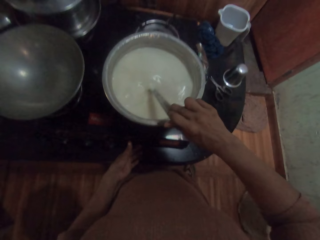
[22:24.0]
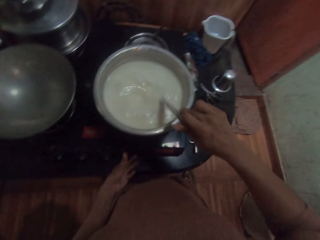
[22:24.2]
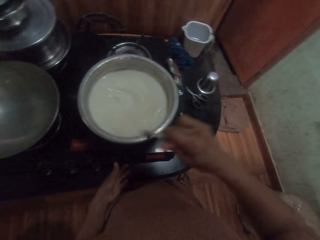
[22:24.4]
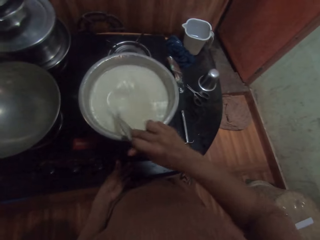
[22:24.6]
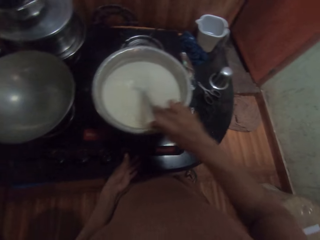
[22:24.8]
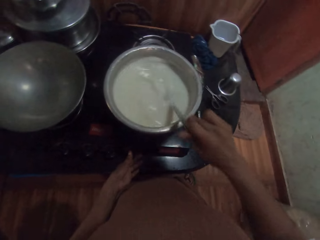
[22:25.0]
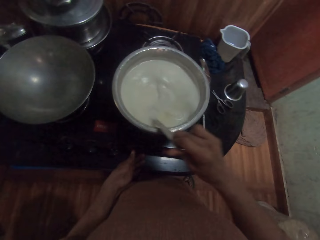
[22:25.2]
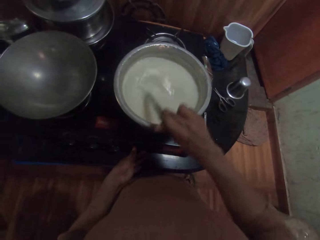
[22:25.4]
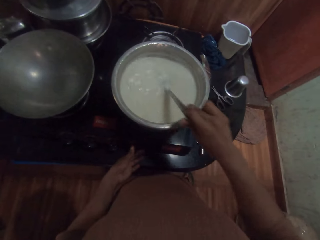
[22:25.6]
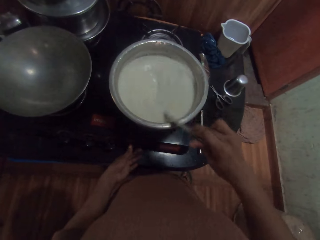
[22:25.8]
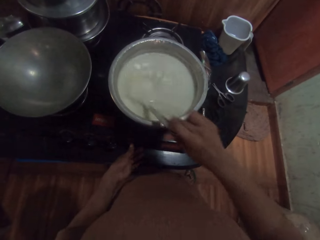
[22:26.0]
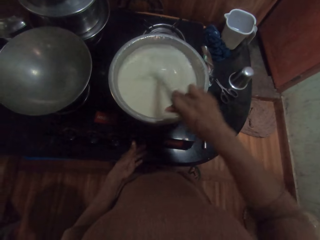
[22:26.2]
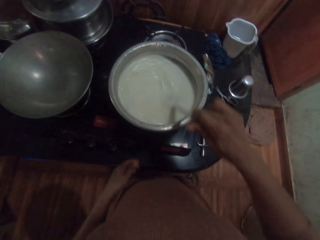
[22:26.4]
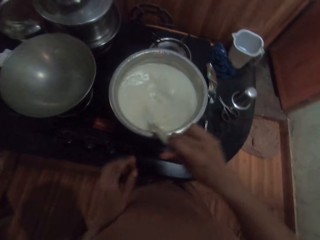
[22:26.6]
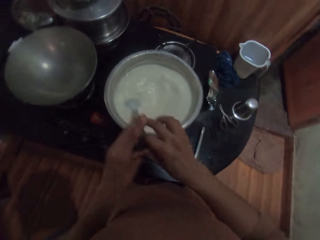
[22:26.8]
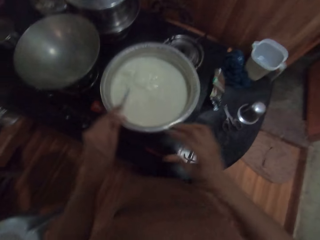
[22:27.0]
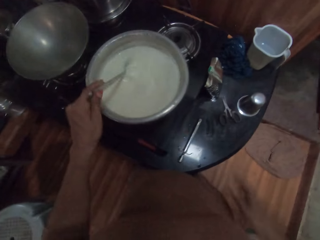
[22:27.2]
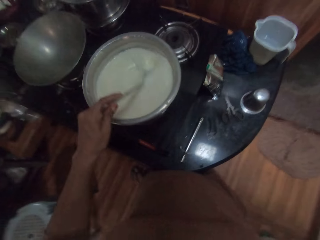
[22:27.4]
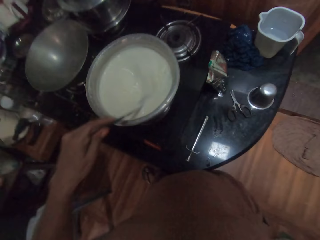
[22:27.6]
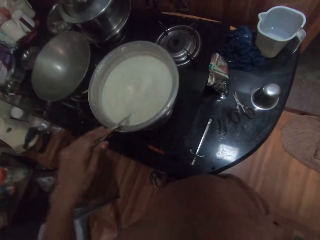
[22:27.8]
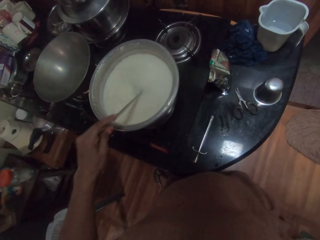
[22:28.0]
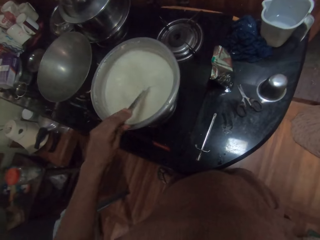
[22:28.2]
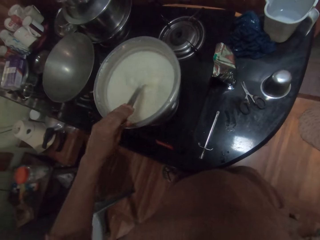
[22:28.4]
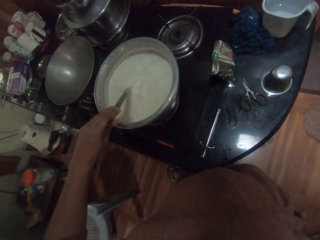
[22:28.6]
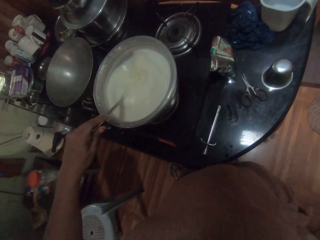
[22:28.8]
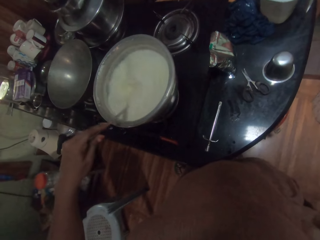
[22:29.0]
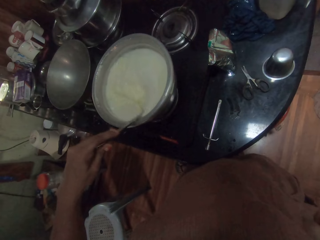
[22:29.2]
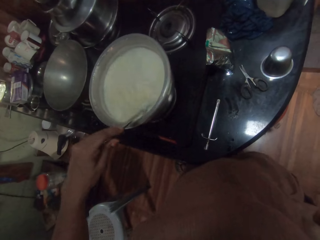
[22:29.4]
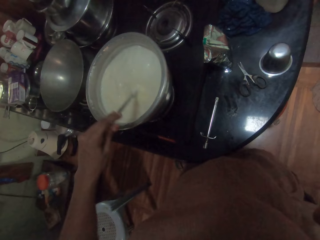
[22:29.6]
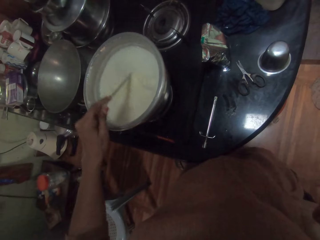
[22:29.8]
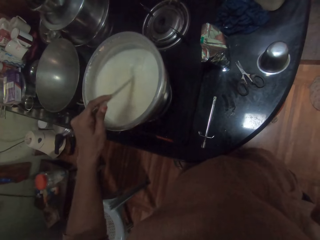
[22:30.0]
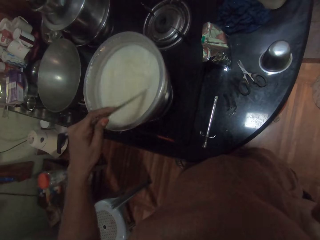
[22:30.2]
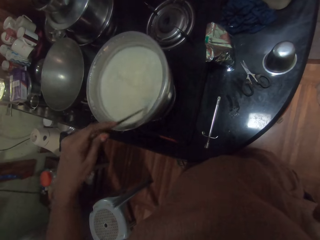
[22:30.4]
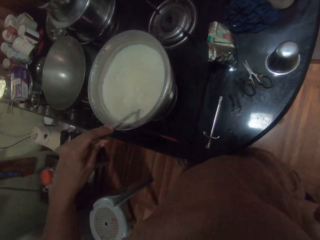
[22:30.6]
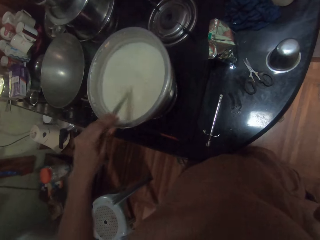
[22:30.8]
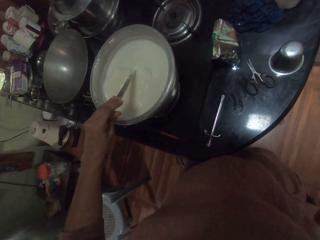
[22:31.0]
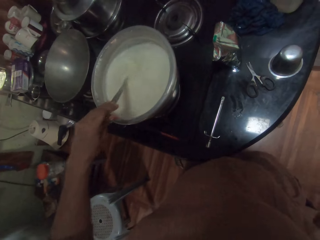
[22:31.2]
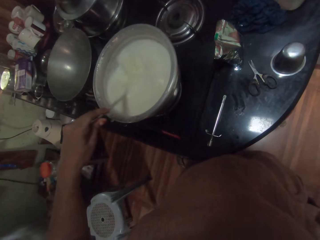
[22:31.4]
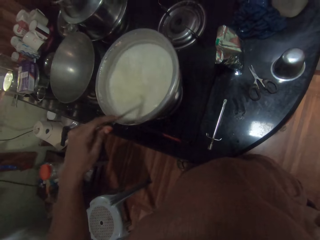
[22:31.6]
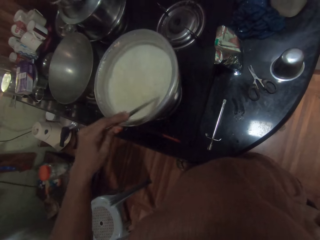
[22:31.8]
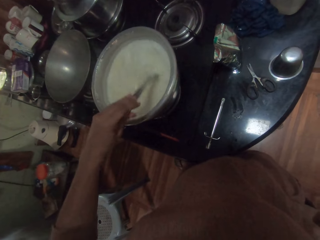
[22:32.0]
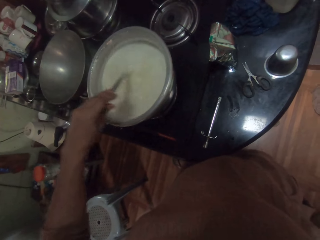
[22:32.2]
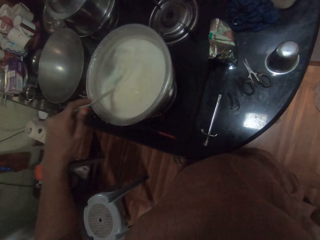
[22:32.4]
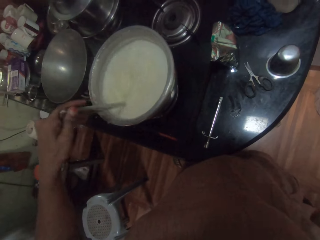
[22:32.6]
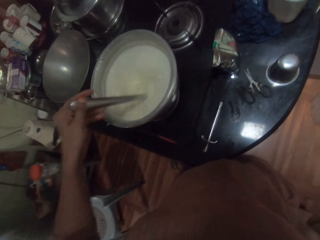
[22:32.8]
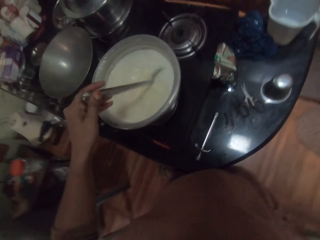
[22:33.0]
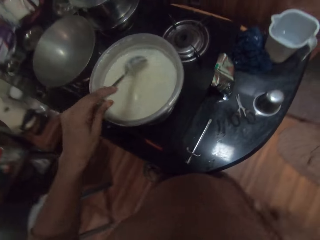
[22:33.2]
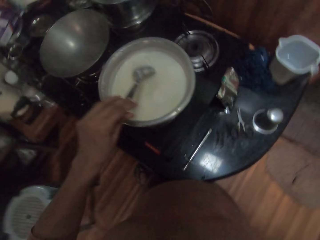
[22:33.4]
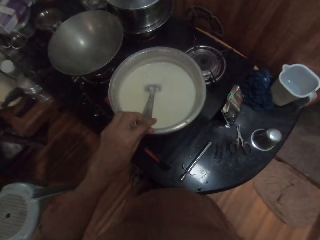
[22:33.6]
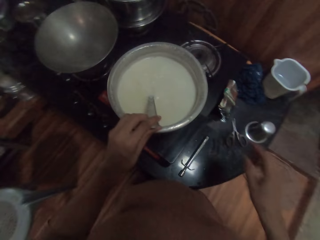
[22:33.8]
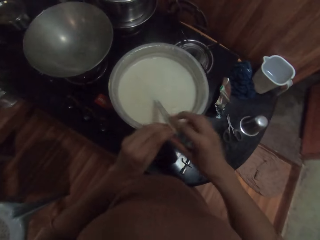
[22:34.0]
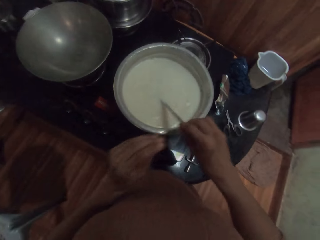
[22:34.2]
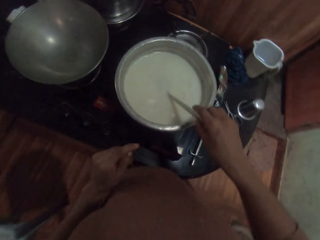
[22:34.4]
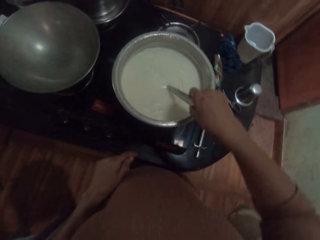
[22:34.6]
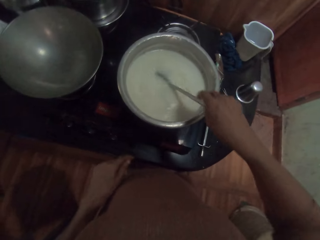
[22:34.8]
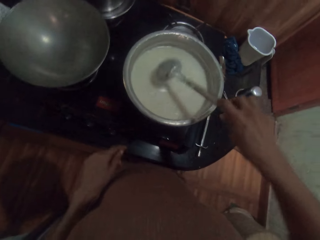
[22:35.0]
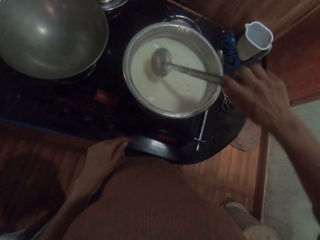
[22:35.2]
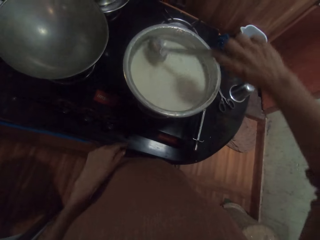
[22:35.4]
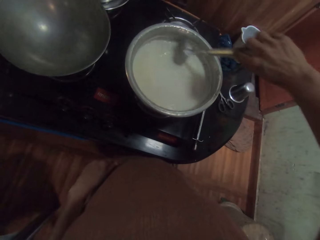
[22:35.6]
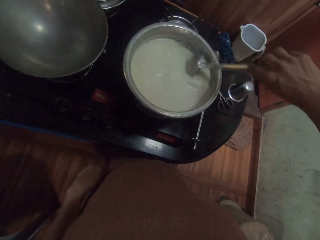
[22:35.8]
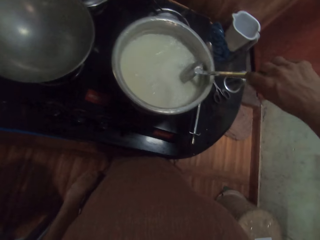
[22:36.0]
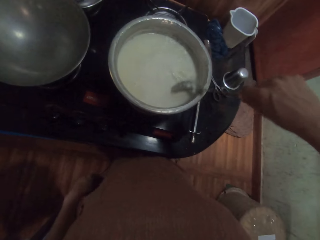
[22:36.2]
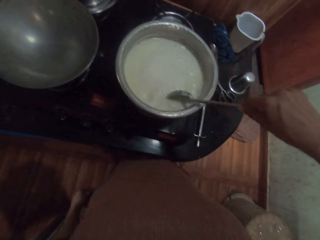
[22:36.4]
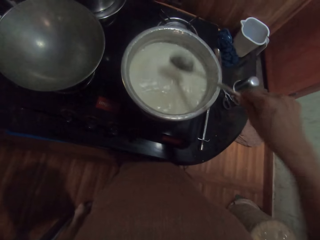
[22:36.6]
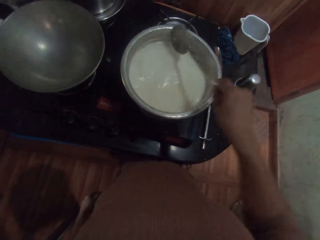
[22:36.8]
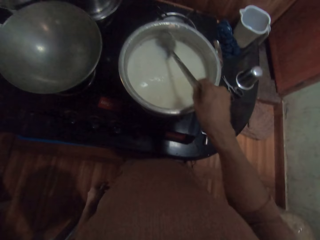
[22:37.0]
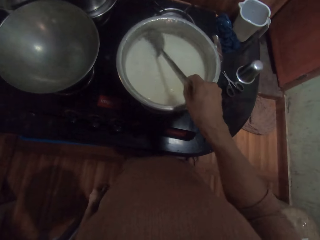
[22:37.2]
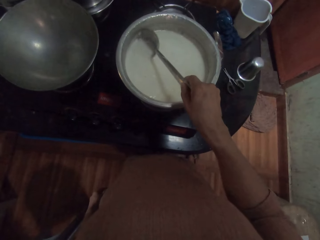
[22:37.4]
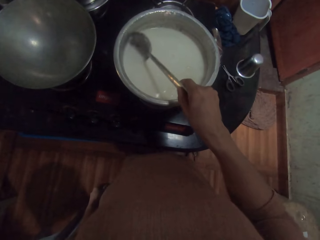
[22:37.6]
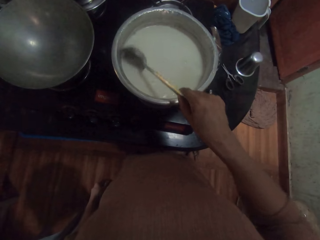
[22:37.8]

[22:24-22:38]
The camera wearer stirs the soup on the cooker with her left hand. She stirs the soup on the cooker with her right hand.

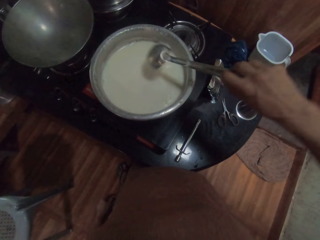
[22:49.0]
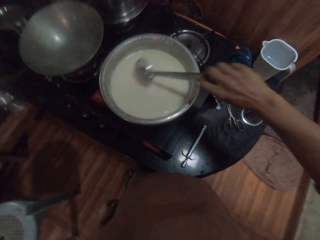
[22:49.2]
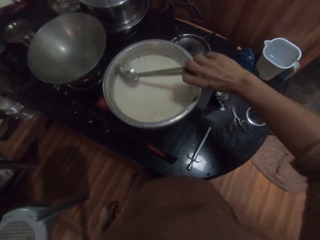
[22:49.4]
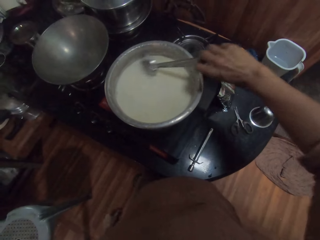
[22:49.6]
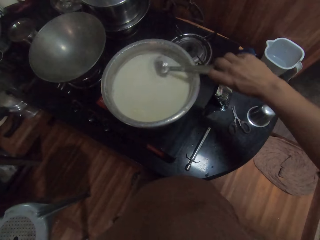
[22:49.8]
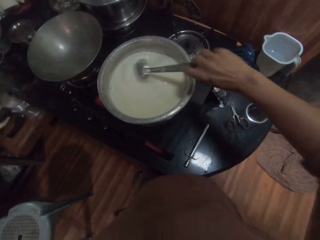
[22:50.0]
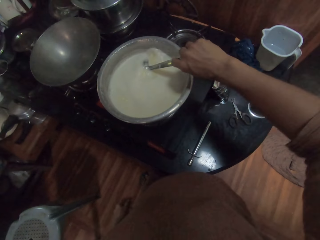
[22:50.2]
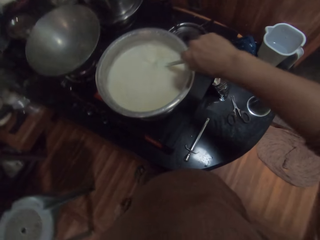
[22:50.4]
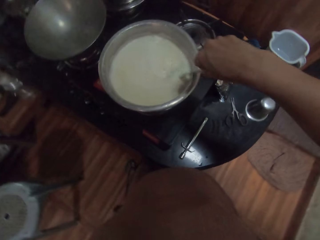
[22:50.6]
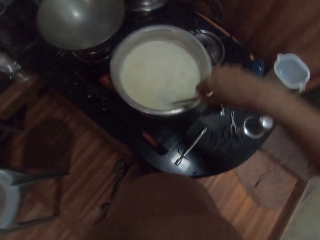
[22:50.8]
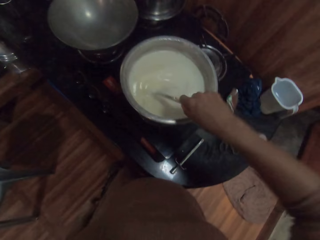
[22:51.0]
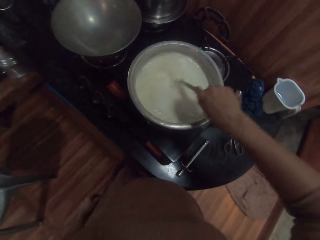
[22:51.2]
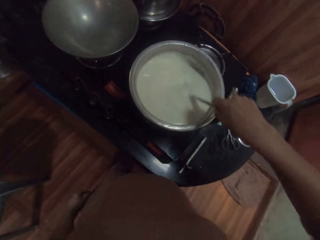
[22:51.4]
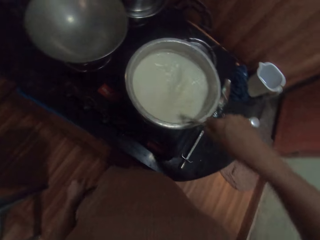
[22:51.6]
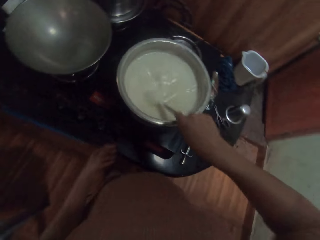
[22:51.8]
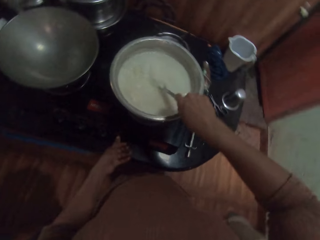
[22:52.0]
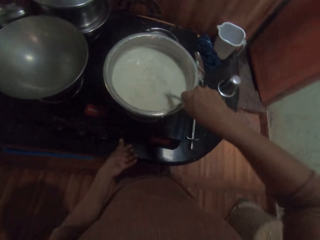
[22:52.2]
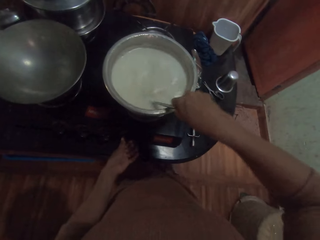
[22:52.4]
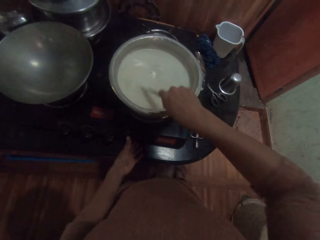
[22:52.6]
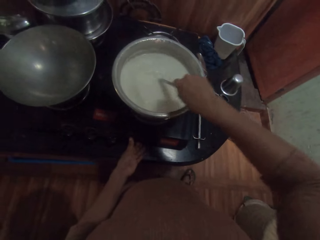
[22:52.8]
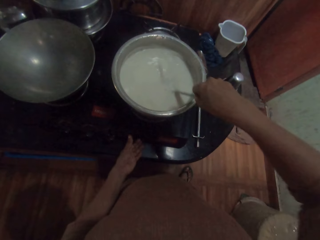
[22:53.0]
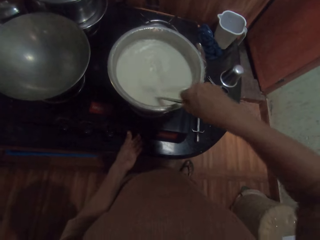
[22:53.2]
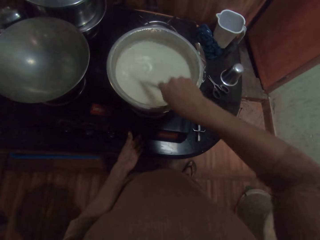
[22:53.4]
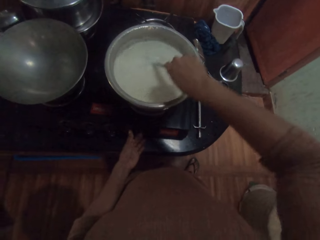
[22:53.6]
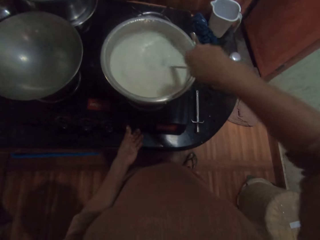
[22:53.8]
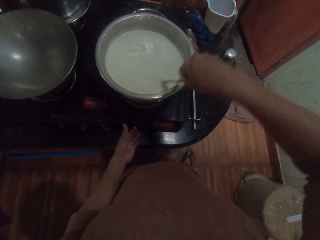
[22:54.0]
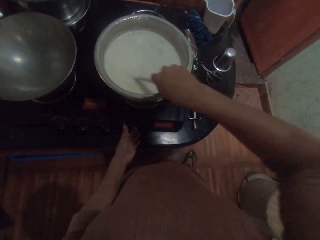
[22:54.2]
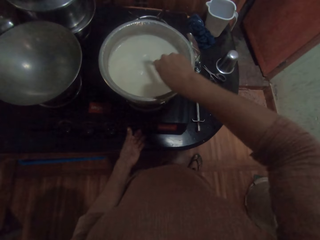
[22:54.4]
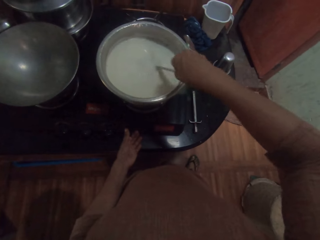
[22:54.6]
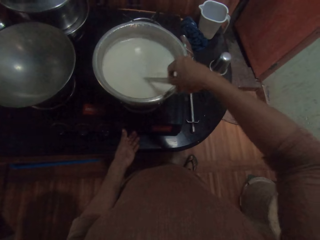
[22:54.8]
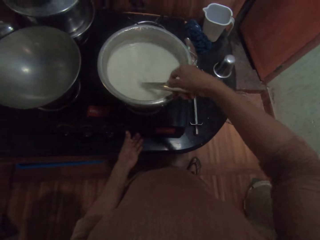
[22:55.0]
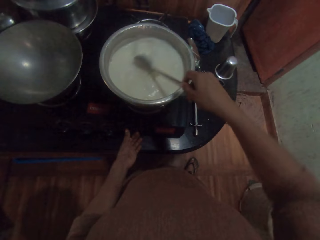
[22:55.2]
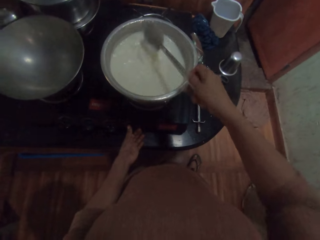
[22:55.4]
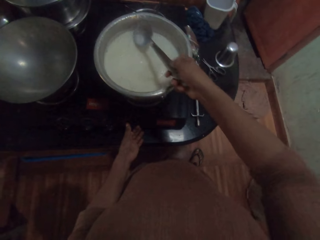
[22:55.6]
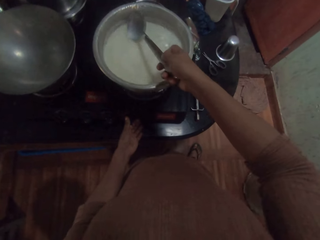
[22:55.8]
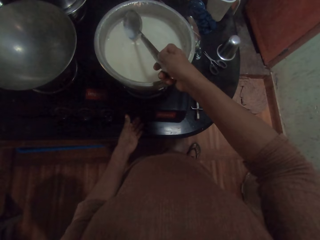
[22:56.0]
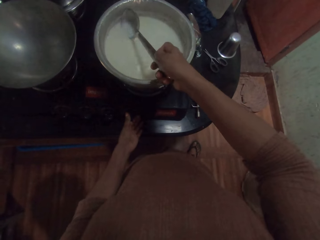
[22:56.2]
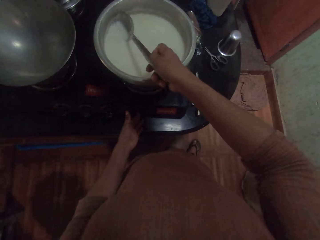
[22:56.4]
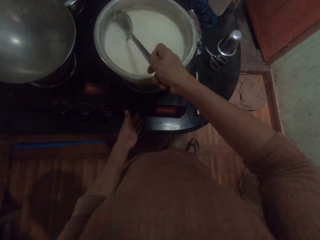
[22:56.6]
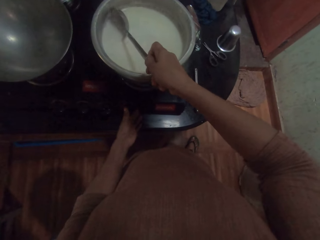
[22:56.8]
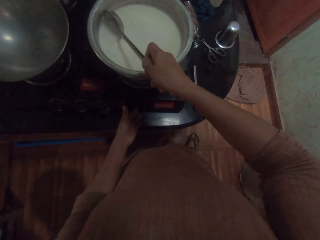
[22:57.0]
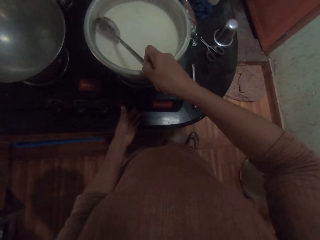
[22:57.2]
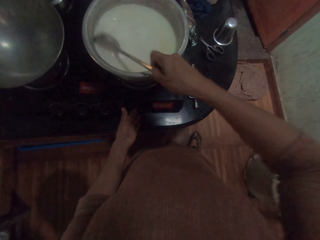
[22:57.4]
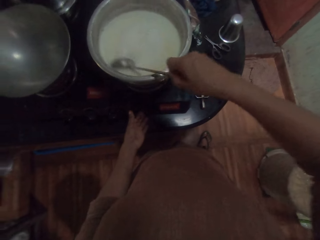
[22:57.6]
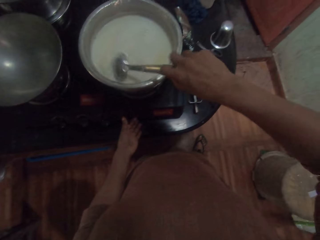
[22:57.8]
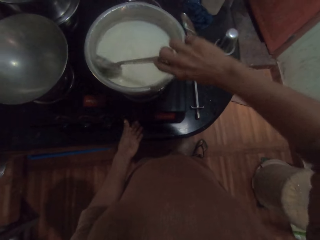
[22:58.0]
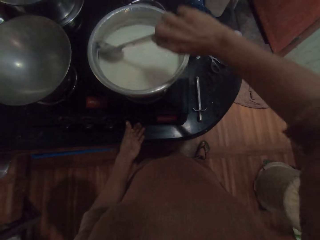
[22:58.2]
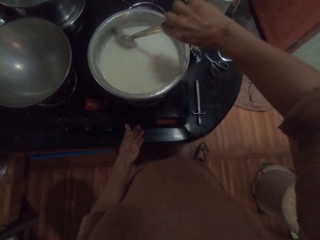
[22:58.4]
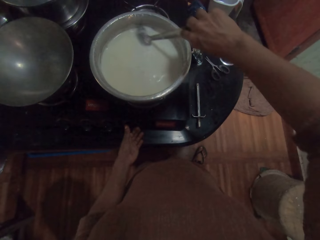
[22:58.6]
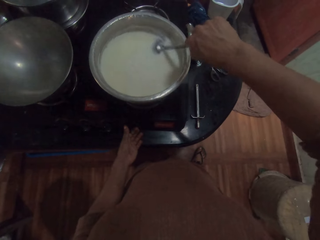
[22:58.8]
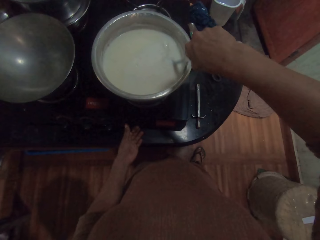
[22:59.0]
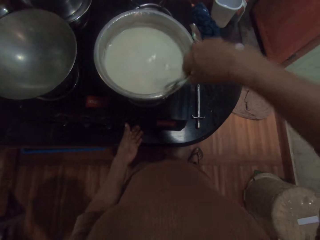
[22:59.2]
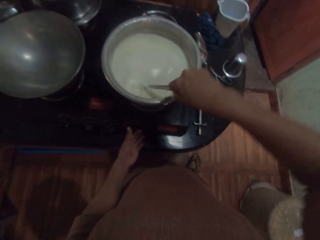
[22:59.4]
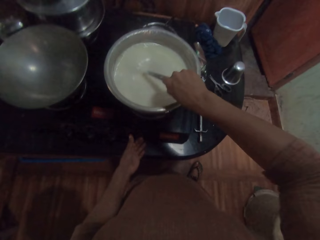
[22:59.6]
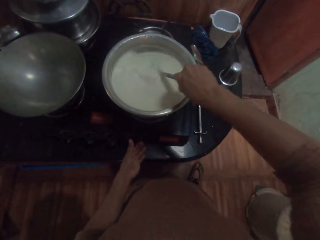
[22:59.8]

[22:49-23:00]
The camera wearer holds a gas cooker with her left hand. She regulates the heat and stirs the milk.
